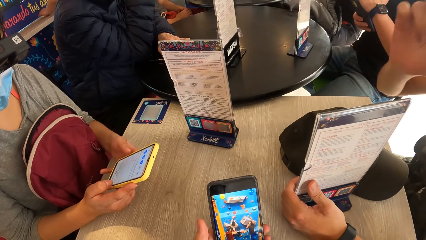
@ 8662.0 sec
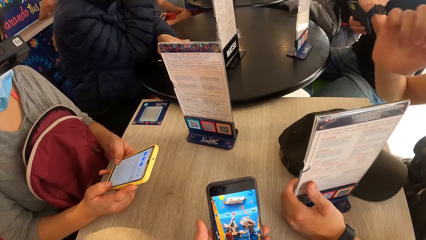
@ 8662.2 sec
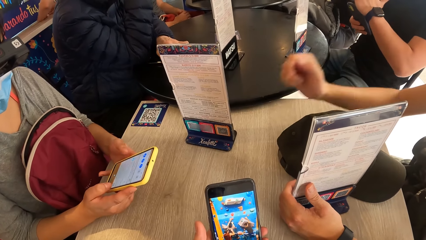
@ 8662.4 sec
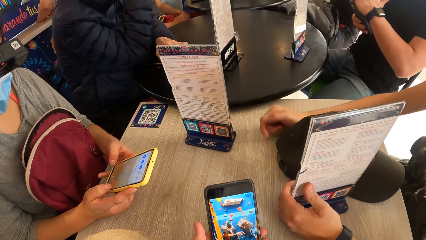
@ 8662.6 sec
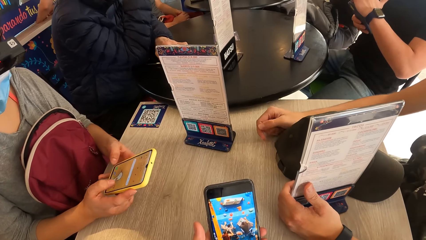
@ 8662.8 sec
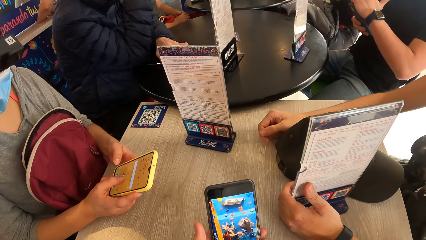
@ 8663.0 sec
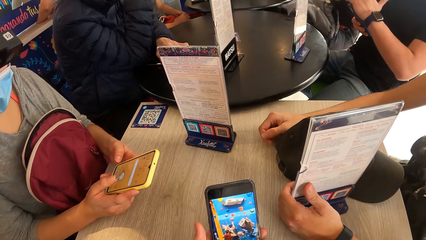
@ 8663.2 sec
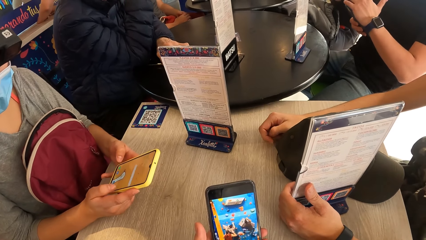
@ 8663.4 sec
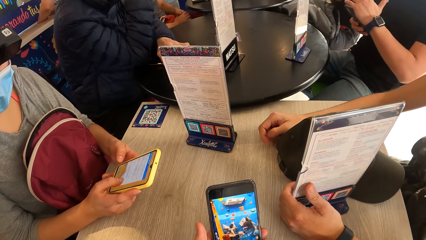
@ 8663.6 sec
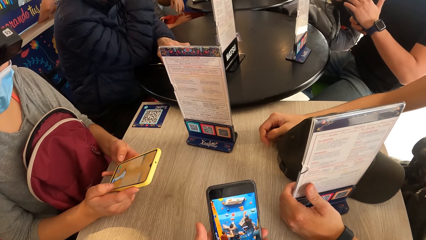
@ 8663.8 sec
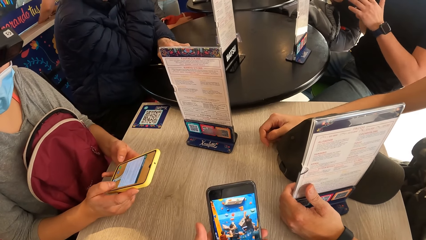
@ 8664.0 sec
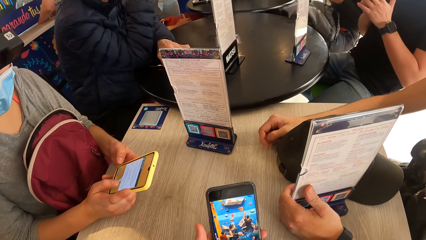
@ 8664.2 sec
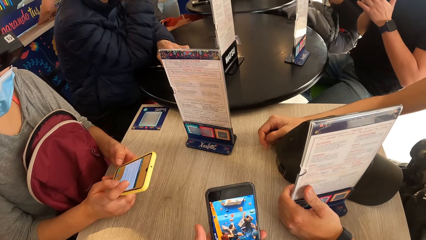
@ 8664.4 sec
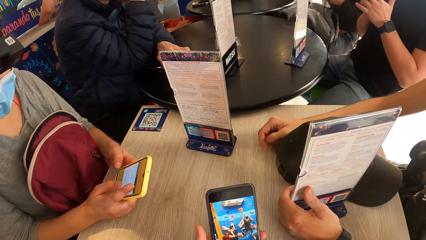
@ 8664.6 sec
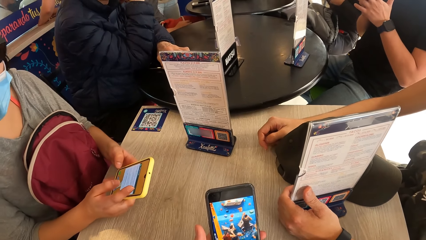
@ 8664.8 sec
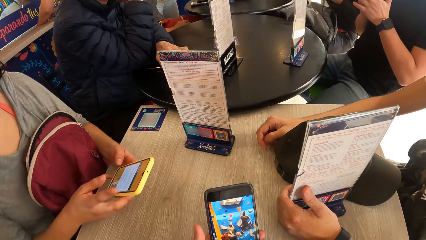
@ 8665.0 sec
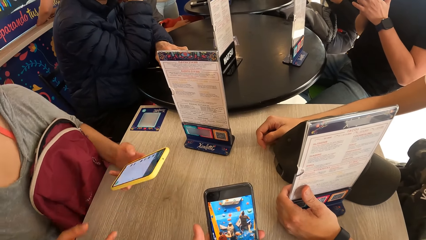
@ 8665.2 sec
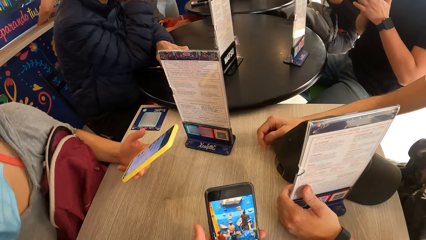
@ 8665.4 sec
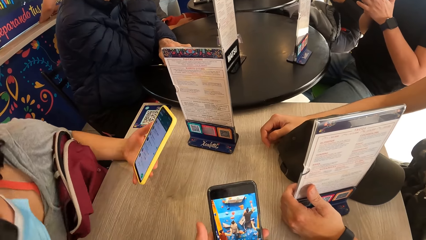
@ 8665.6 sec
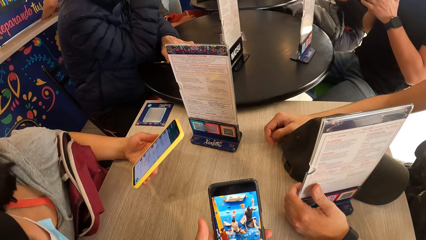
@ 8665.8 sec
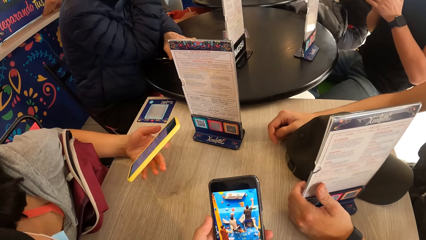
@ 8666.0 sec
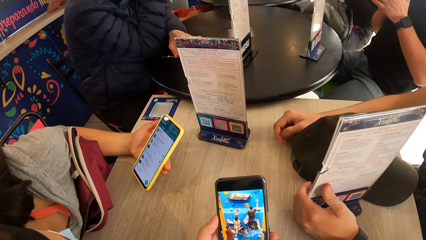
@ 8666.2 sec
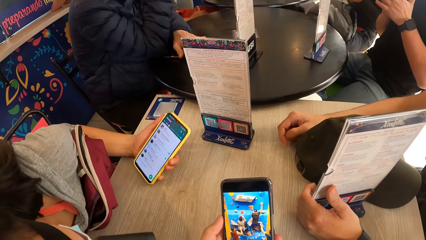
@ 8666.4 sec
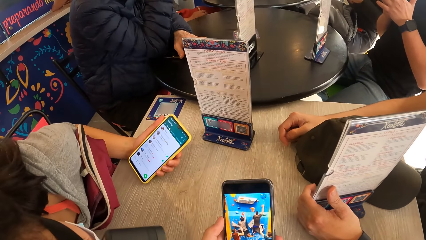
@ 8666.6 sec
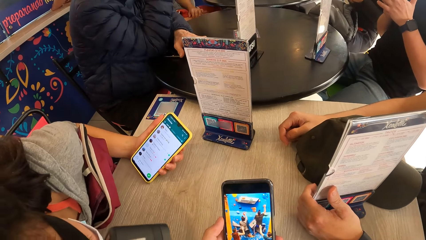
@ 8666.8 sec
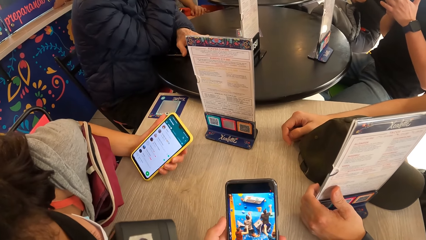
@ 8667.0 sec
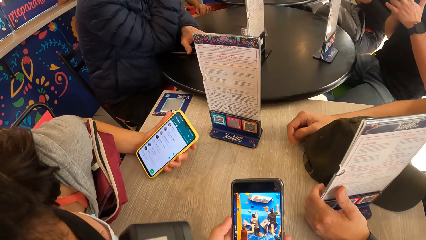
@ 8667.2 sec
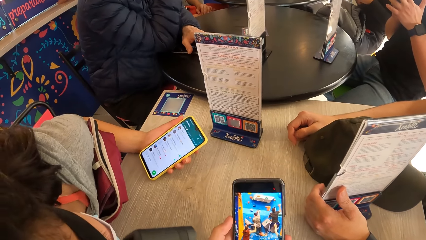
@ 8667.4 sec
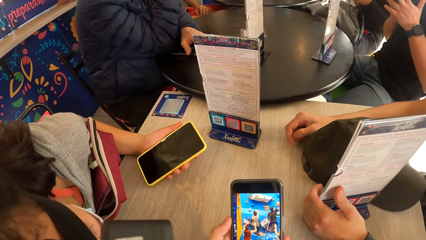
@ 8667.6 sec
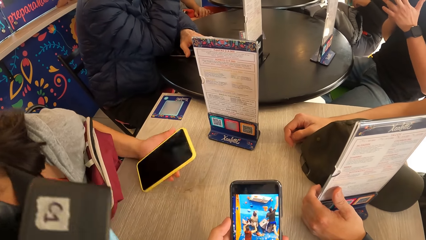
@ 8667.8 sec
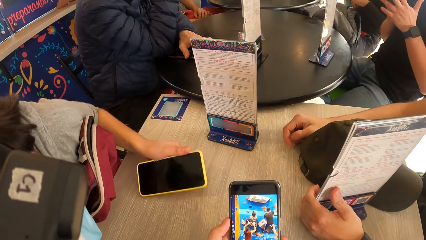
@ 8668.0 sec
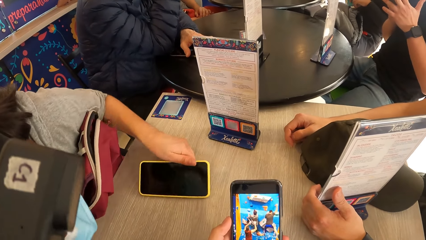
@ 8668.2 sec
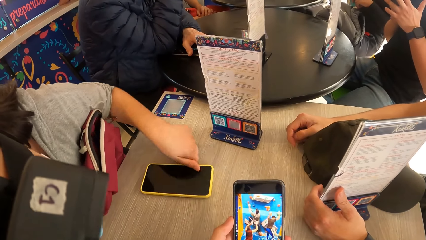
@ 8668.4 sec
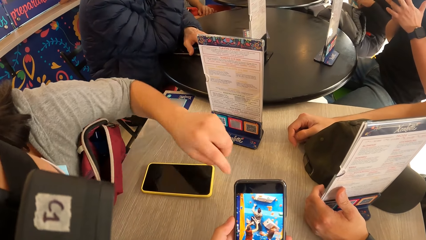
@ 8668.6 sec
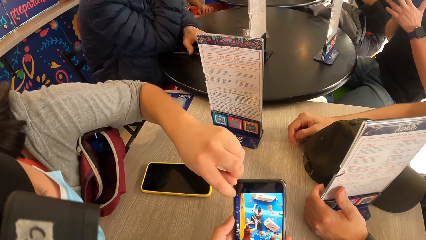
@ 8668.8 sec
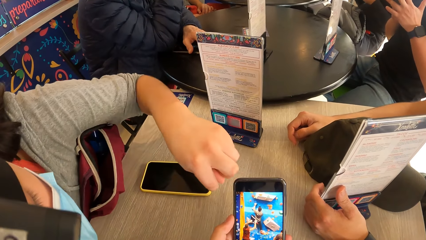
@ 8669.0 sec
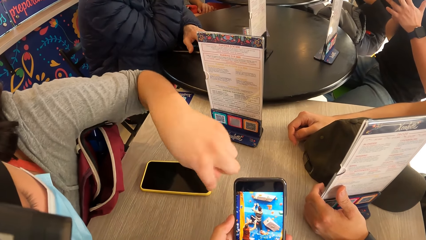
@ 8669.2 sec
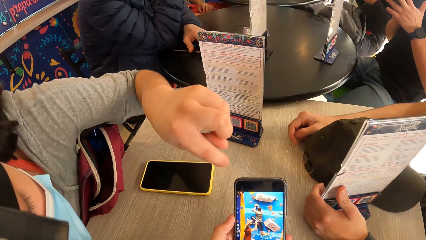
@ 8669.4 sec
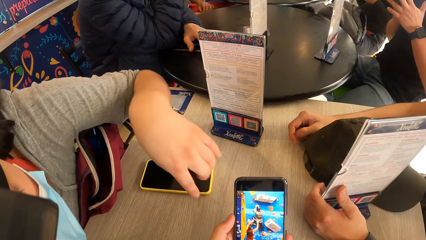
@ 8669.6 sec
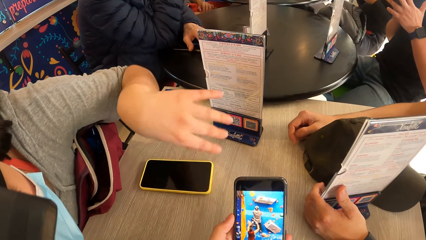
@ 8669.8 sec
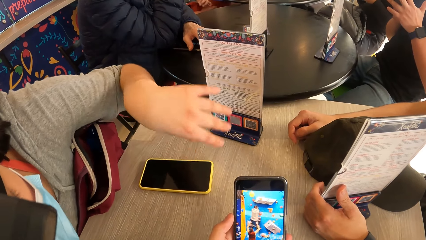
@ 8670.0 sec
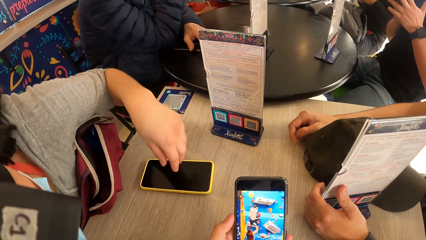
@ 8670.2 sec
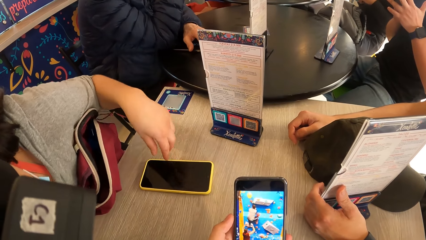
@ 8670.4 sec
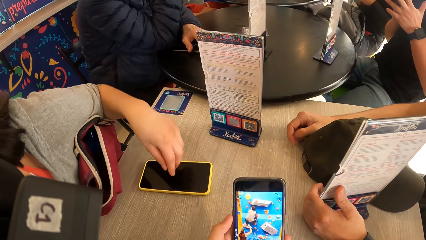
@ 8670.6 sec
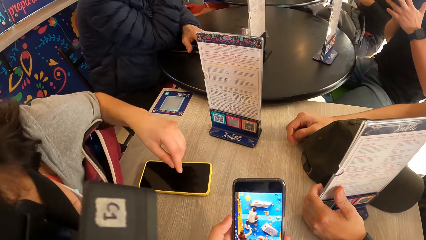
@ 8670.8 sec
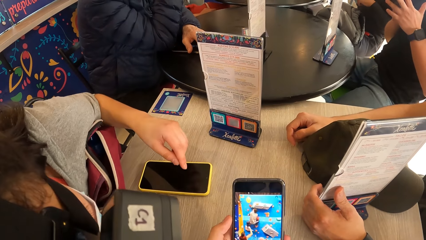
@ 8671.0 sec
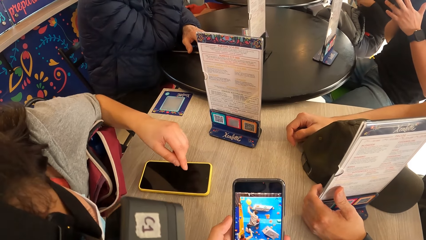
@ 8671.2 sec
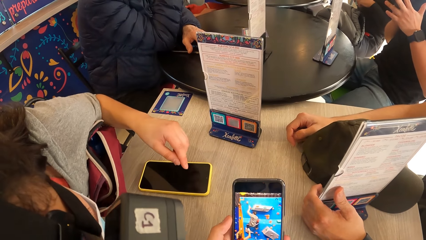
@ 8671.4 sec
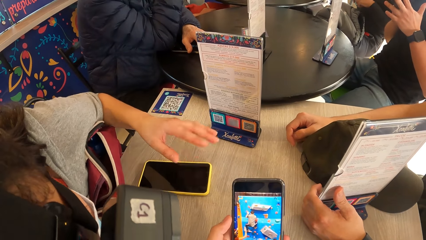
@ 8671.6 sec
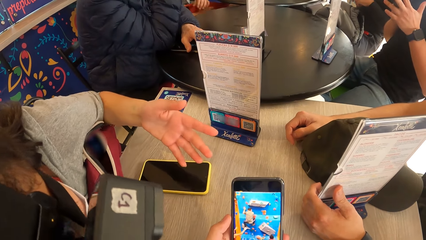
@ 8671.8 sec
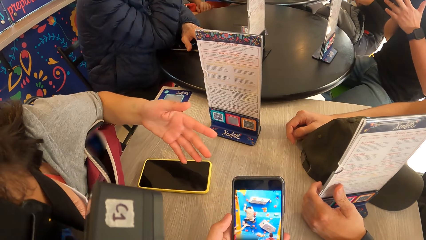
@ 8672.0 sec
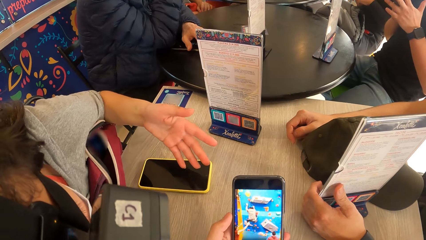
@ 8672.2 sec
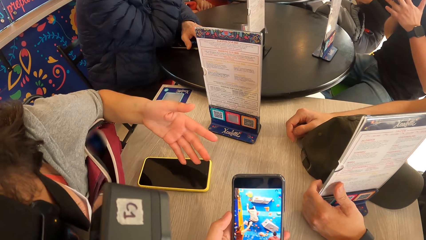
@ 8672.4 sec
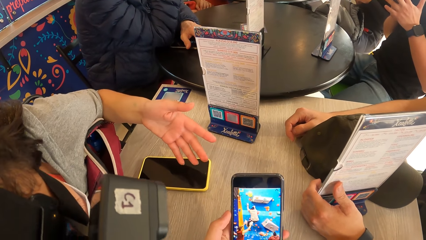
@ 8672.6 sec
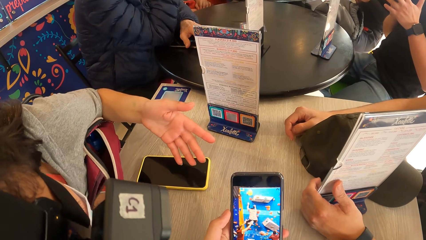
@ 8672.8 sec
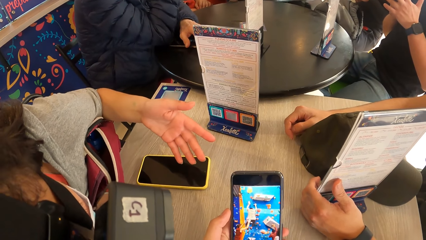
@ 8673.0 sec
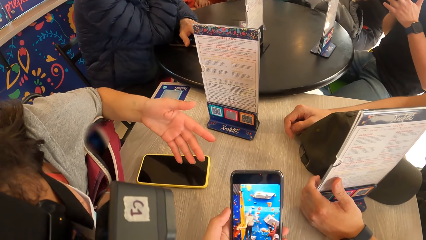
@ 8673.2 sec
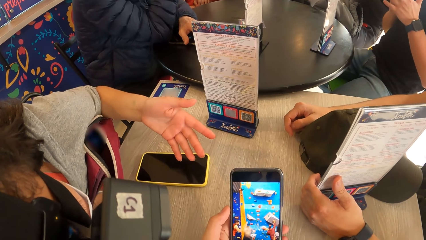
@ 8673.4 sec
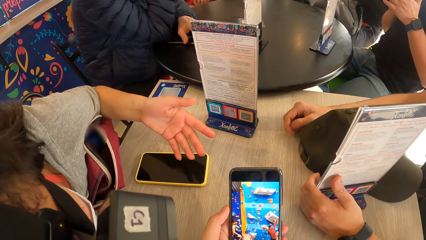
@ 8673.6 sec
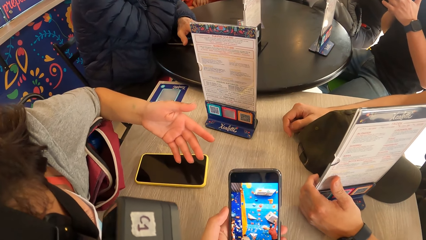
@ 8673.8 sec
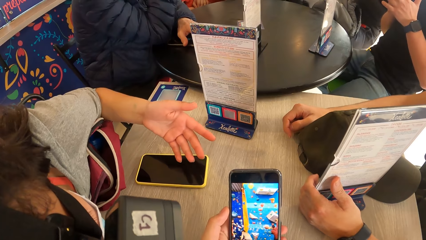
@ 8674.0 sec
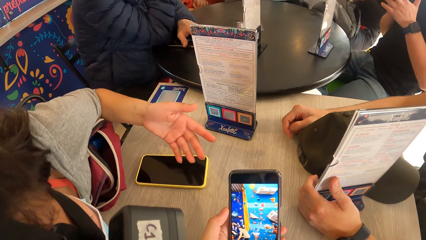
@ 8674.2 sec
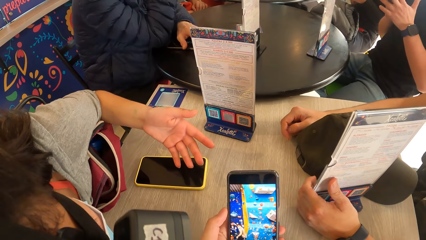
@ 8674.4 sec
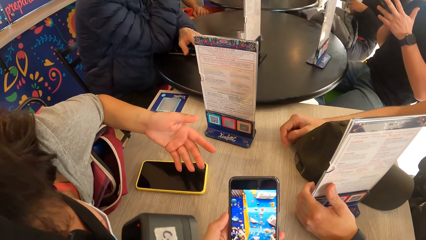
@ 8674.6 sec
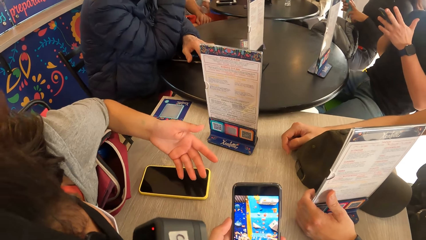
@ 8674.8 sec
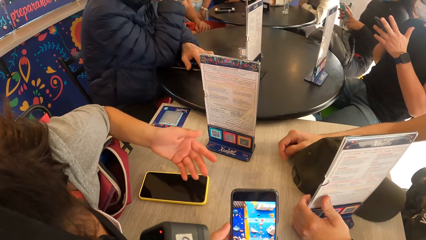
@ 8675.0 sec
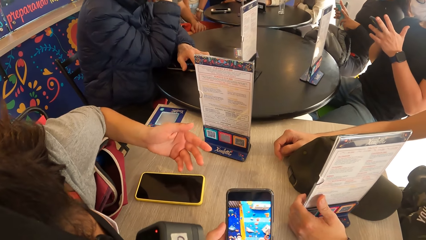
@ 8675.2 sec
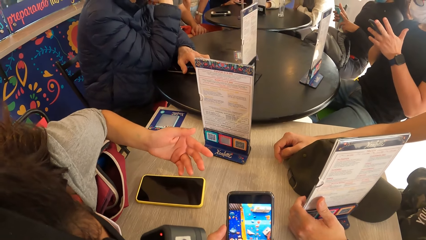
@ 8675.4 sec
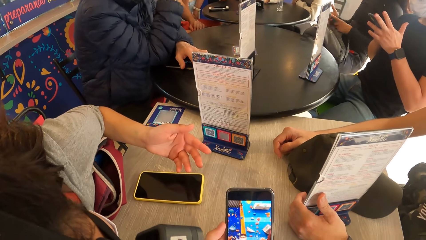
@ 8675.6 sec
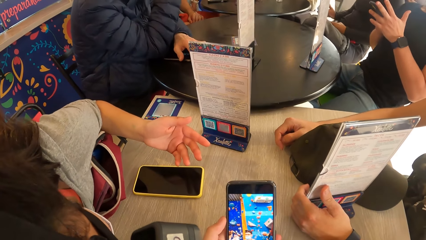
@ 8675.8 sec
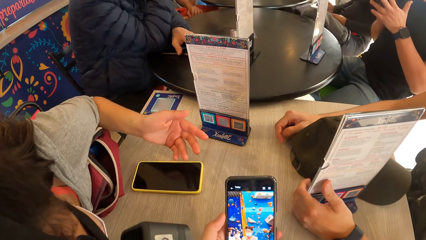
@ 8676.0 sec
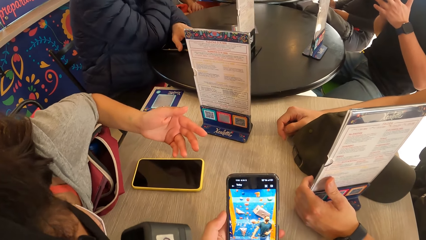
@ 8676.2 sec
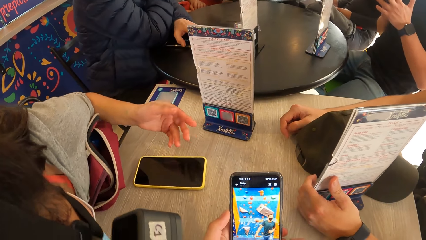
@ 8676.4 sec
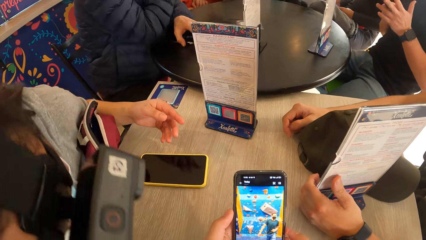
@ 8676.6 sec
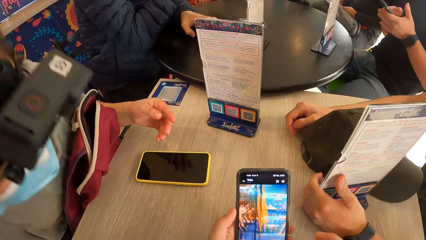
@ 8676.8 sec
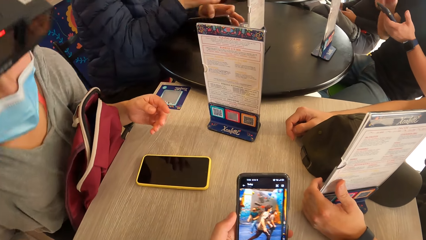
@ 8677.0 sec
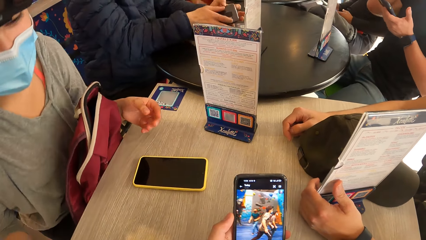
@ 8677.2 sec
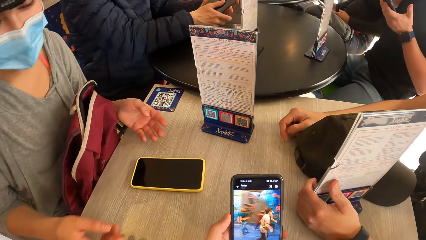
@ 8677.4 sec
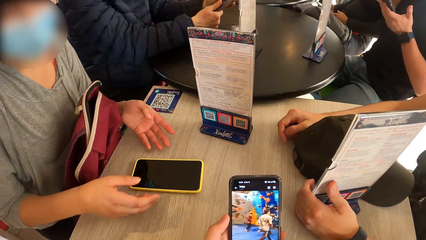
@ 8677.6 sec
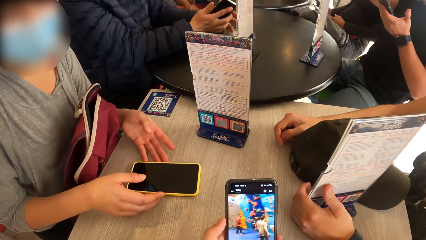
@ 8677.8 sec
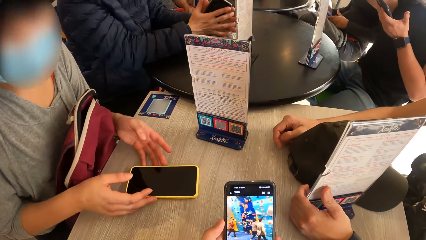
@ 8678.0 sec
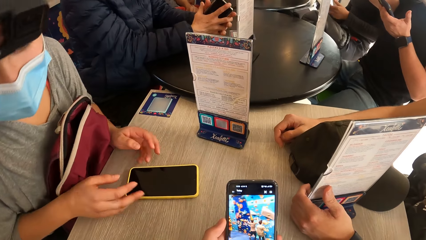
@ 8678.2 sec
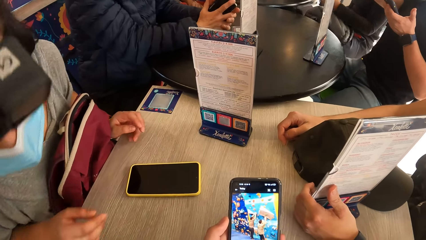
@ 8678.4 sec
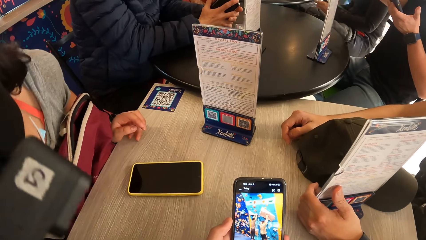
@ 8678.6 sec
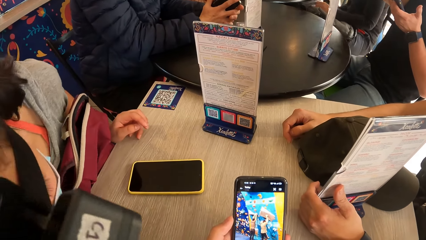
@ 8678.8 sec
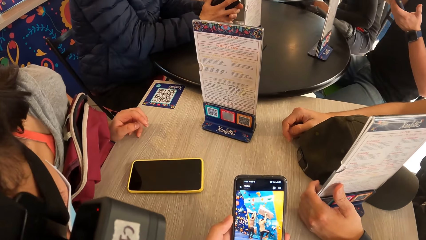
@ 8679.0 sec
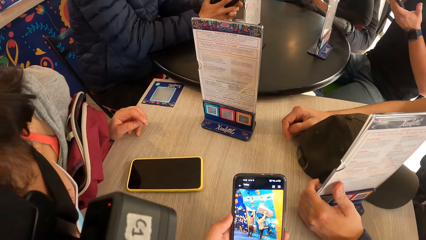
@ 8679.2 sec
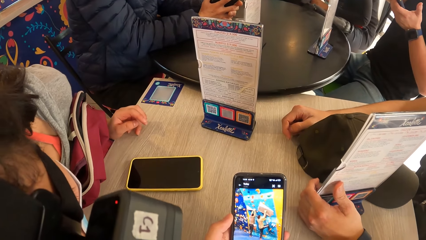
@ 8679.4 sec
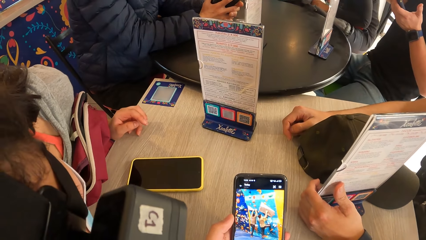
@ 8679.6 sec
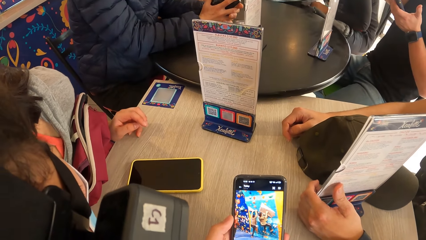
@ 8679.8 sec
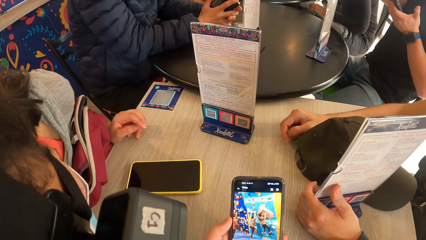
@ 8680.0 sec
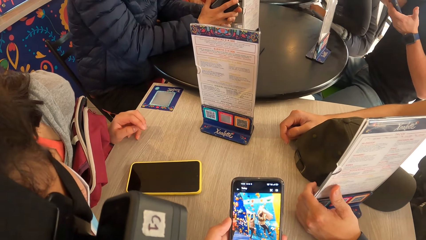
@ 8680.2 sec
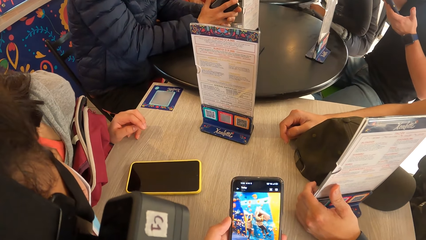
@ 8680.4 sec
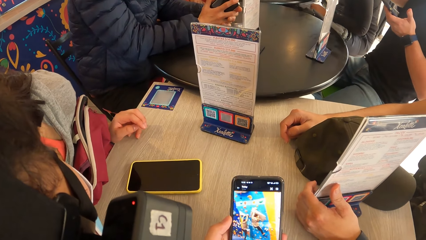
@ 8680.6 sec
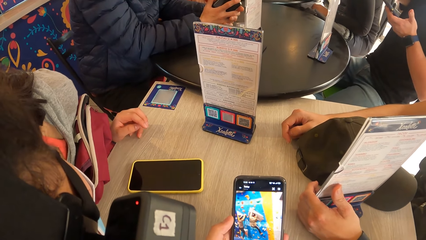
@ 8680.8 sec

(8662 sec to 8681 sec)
A woman uses a phone. The woman holds the phone in her left hand. She looks at information on the phone in the camera wearer's hands. The camera wearer watches a video. The woman drops the phone in her left hand on a table. The woman converses with the camera wearer. The woman watches the video. She touches the phone. She looks at the information on the phone in the camera wearer's hands.
